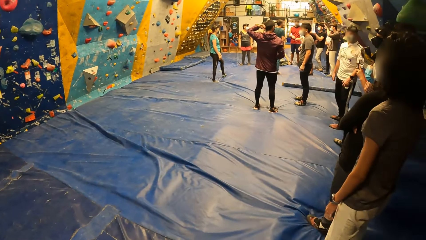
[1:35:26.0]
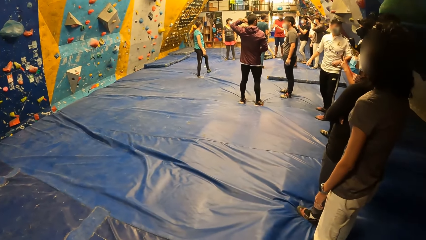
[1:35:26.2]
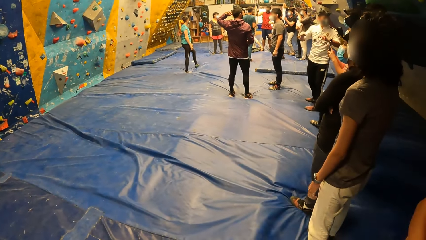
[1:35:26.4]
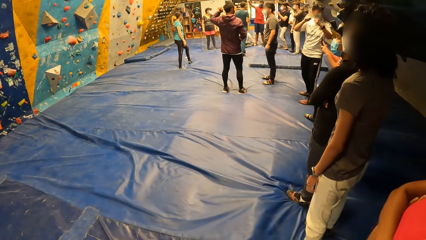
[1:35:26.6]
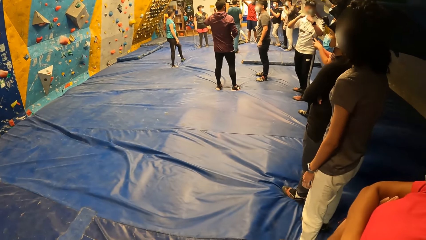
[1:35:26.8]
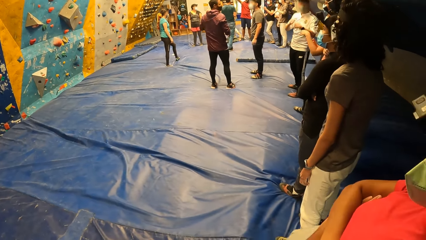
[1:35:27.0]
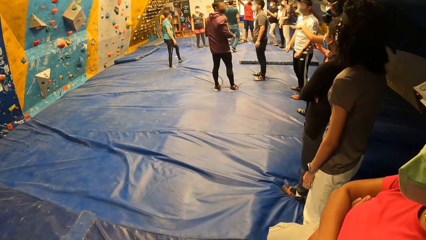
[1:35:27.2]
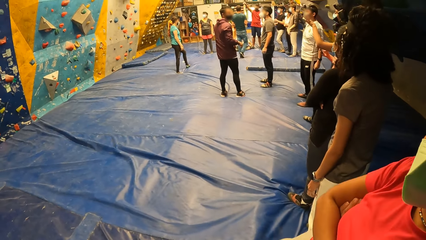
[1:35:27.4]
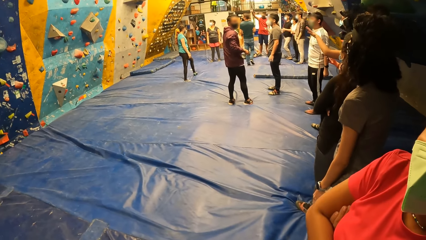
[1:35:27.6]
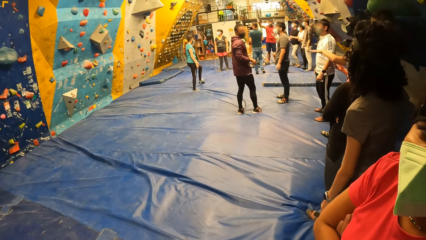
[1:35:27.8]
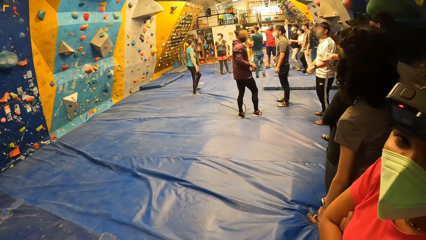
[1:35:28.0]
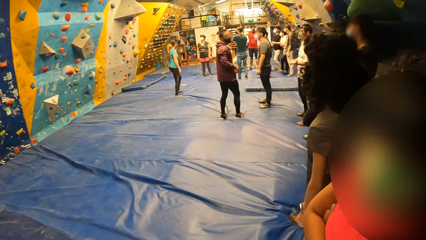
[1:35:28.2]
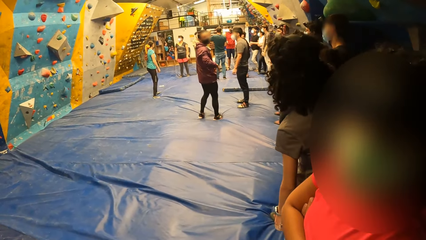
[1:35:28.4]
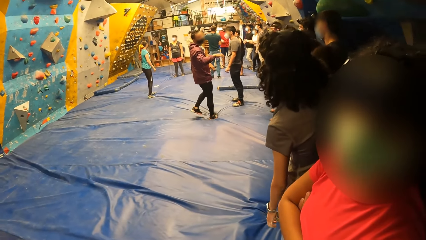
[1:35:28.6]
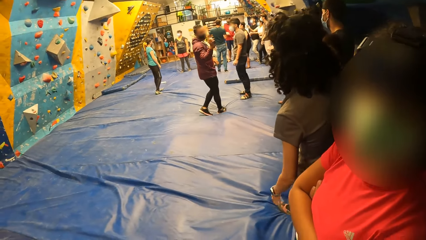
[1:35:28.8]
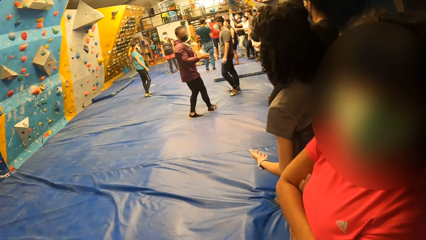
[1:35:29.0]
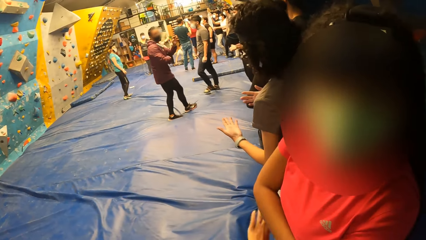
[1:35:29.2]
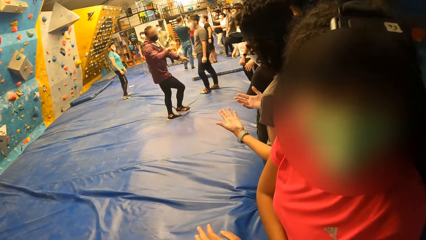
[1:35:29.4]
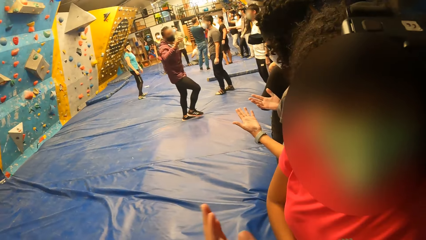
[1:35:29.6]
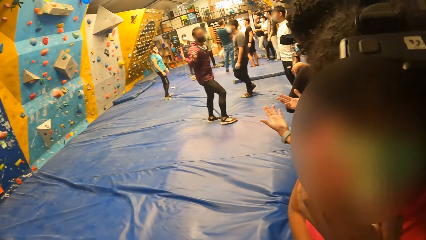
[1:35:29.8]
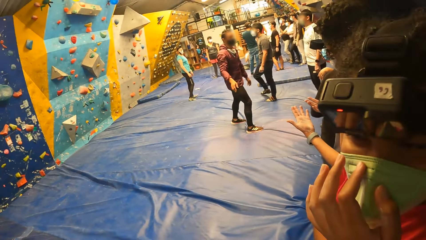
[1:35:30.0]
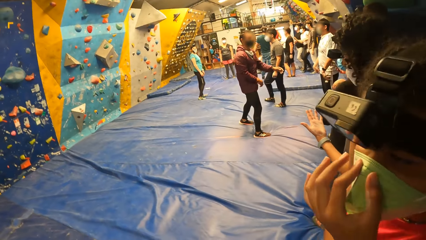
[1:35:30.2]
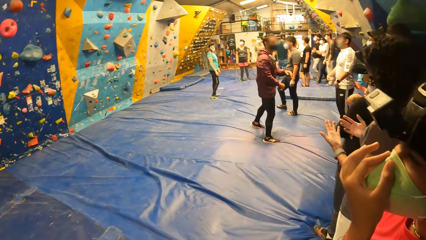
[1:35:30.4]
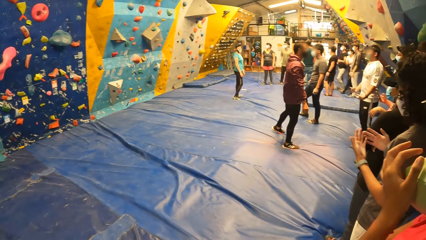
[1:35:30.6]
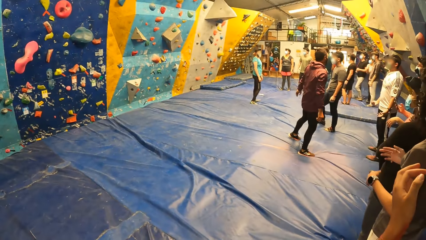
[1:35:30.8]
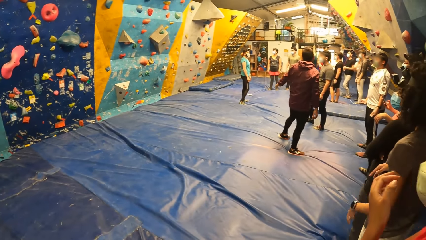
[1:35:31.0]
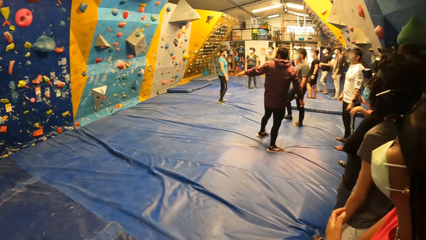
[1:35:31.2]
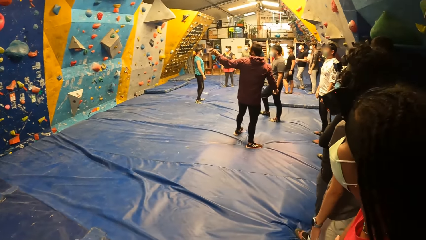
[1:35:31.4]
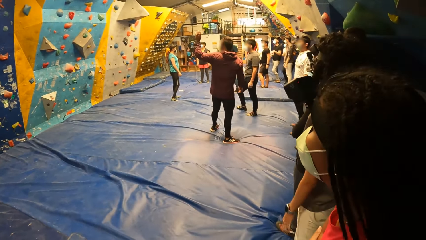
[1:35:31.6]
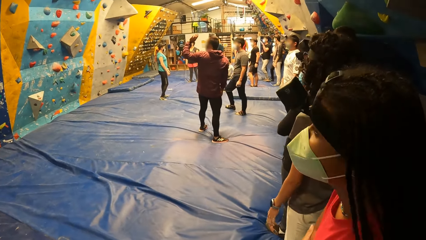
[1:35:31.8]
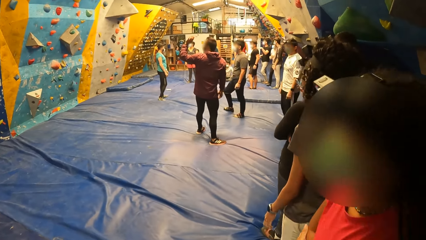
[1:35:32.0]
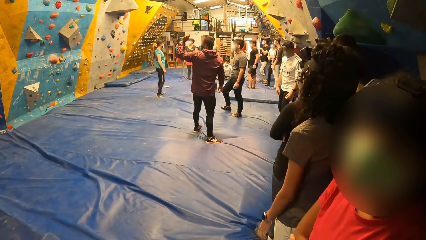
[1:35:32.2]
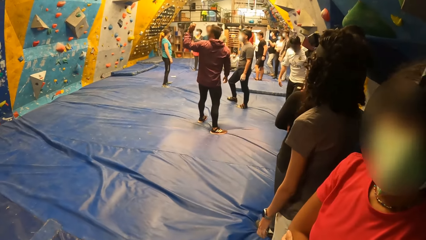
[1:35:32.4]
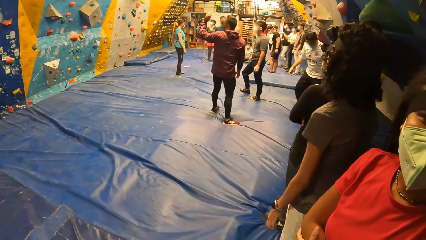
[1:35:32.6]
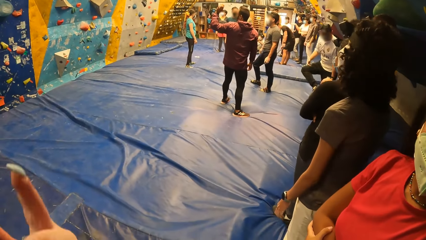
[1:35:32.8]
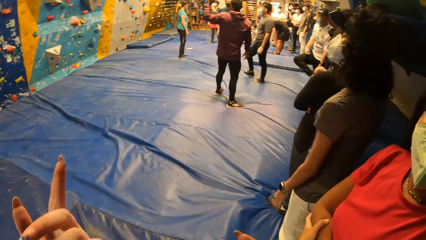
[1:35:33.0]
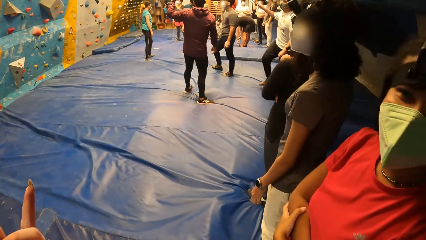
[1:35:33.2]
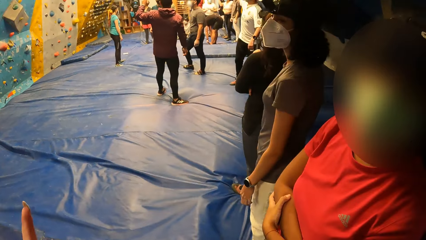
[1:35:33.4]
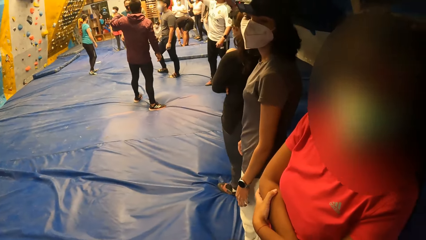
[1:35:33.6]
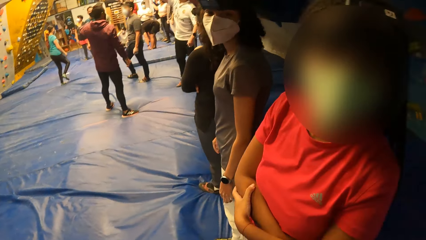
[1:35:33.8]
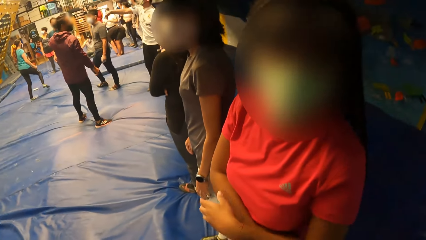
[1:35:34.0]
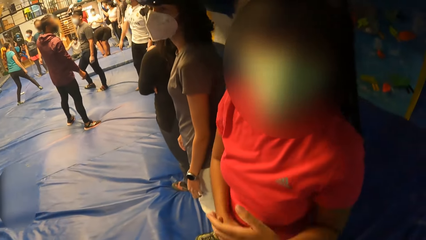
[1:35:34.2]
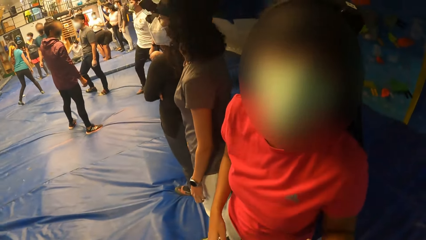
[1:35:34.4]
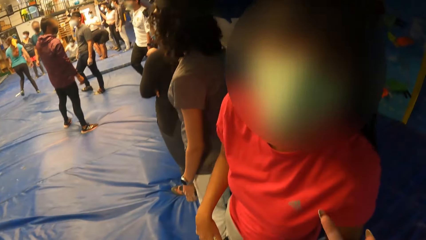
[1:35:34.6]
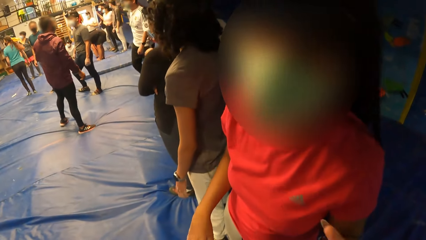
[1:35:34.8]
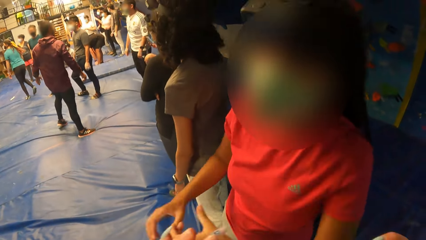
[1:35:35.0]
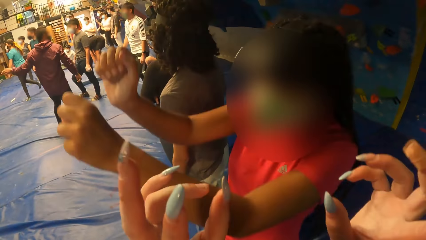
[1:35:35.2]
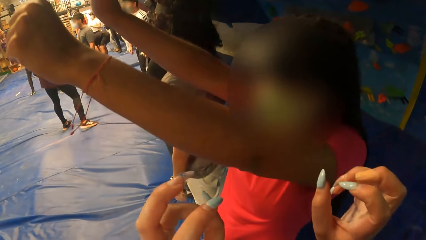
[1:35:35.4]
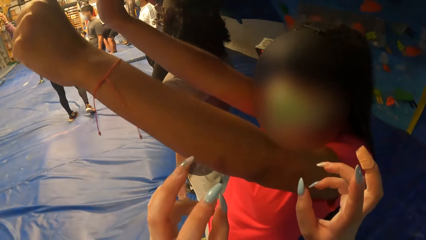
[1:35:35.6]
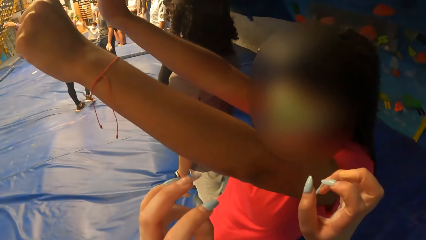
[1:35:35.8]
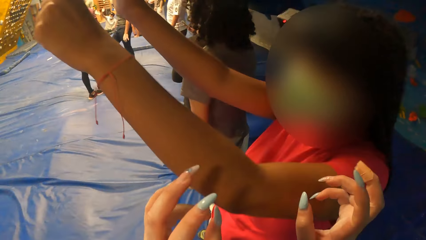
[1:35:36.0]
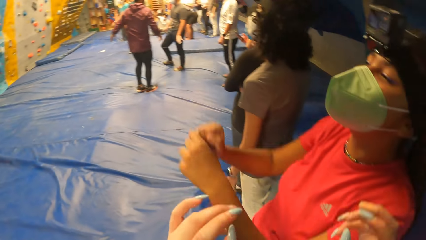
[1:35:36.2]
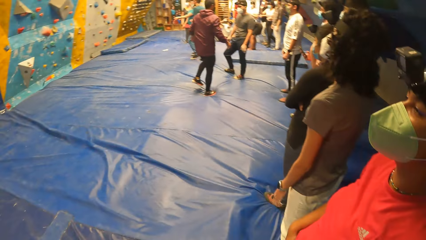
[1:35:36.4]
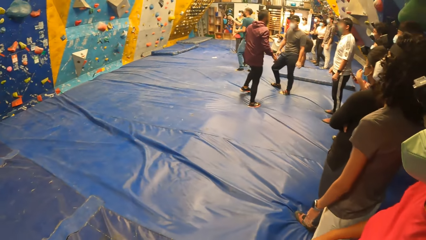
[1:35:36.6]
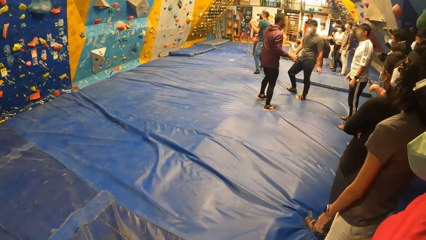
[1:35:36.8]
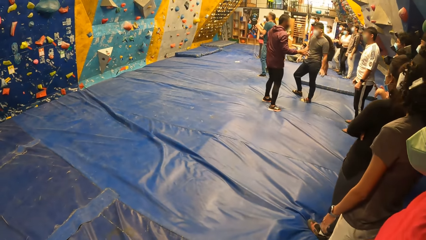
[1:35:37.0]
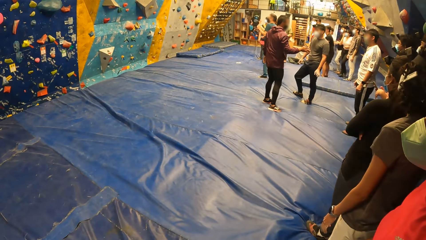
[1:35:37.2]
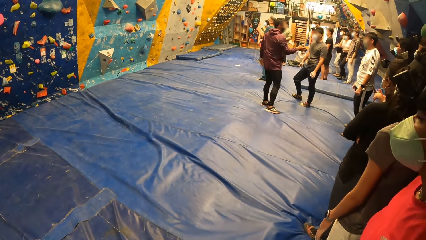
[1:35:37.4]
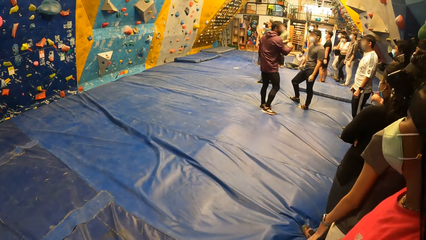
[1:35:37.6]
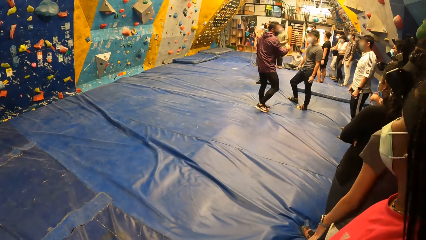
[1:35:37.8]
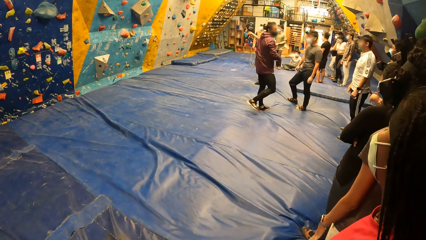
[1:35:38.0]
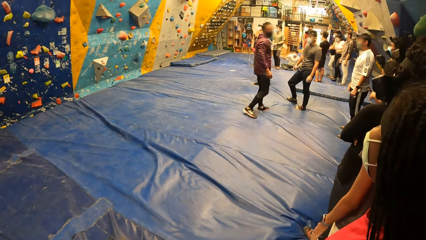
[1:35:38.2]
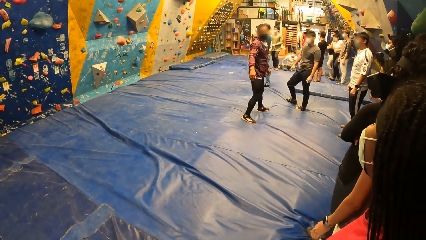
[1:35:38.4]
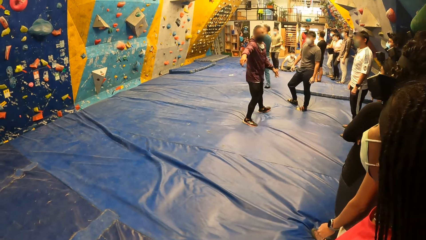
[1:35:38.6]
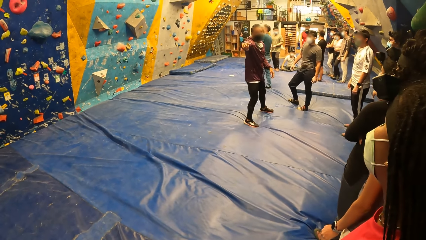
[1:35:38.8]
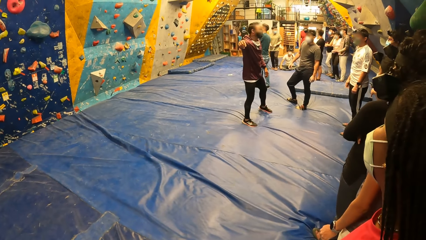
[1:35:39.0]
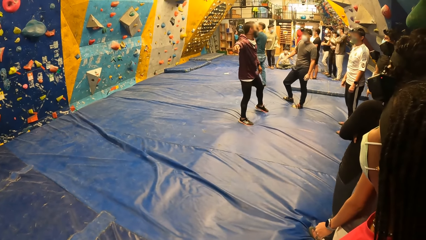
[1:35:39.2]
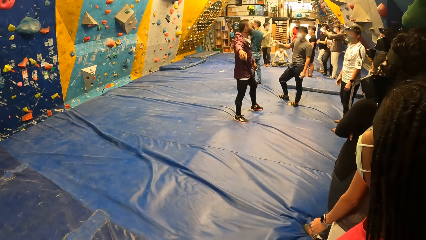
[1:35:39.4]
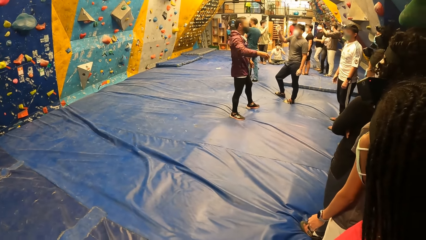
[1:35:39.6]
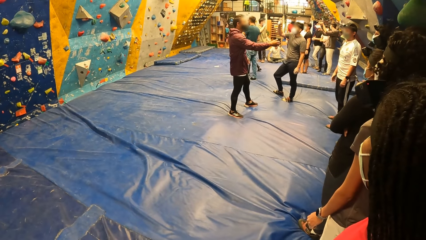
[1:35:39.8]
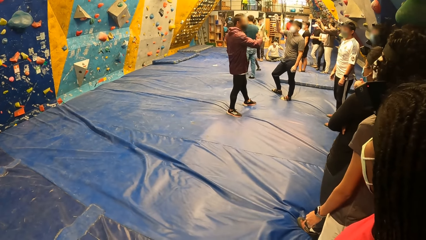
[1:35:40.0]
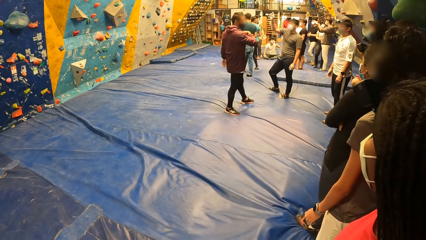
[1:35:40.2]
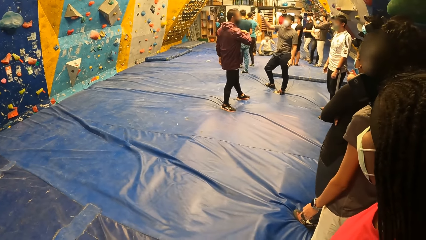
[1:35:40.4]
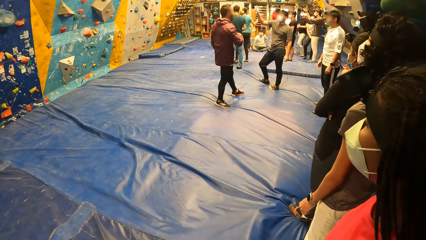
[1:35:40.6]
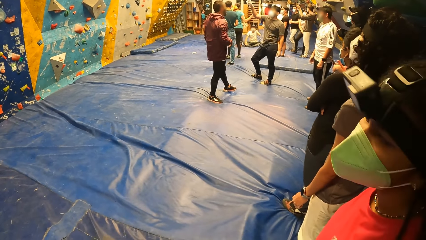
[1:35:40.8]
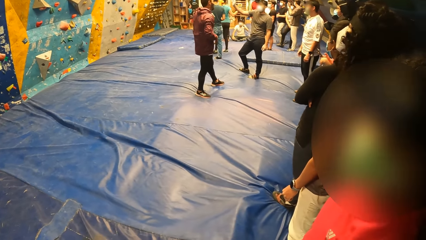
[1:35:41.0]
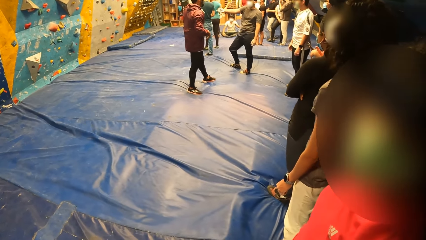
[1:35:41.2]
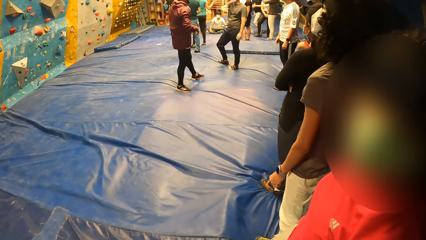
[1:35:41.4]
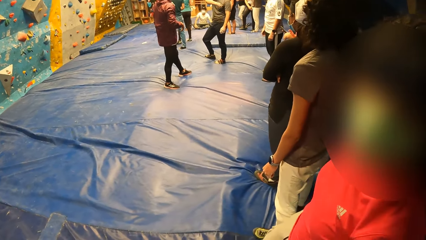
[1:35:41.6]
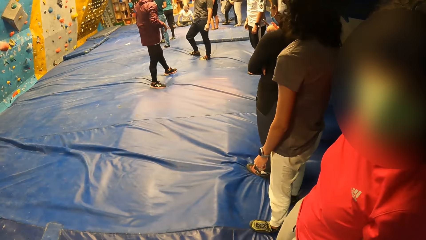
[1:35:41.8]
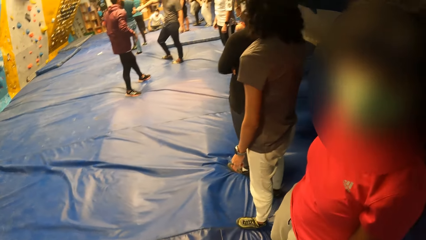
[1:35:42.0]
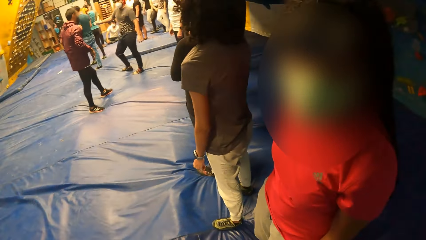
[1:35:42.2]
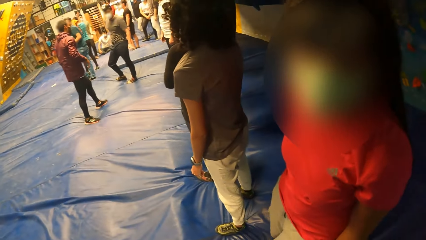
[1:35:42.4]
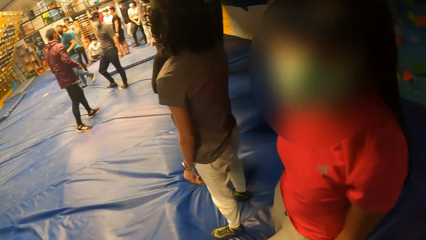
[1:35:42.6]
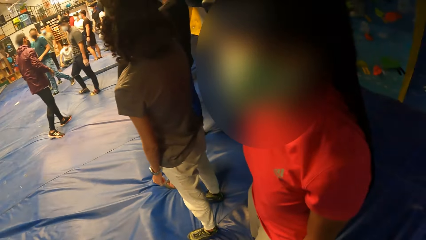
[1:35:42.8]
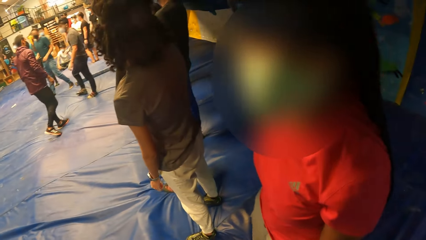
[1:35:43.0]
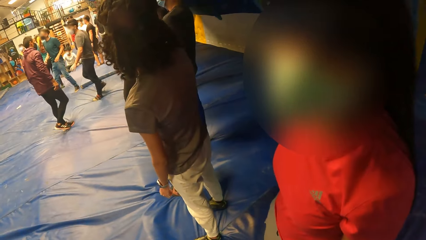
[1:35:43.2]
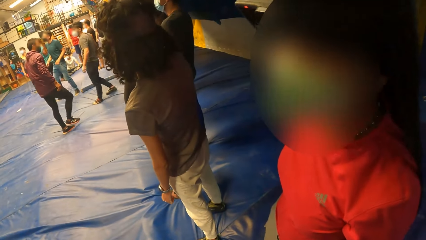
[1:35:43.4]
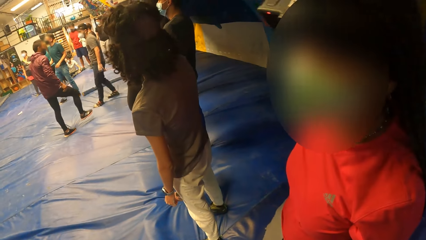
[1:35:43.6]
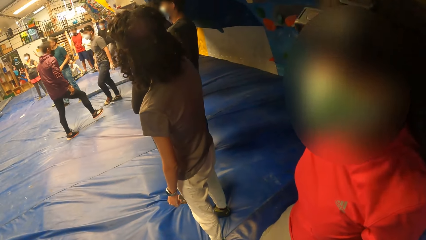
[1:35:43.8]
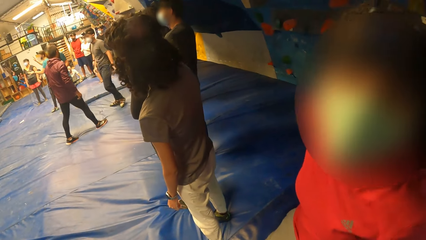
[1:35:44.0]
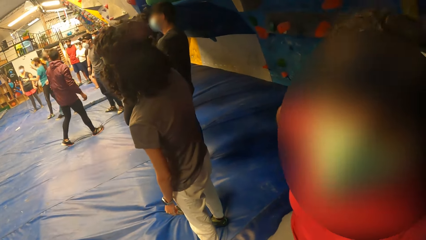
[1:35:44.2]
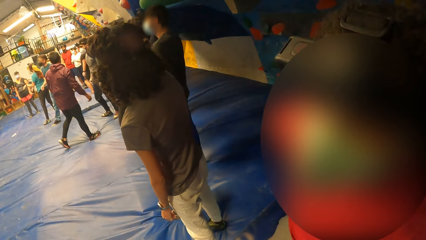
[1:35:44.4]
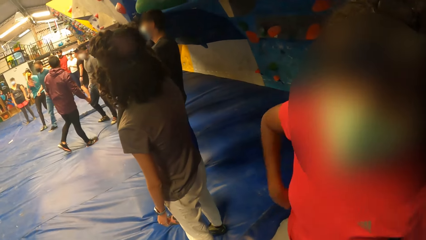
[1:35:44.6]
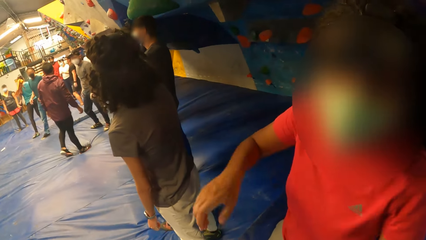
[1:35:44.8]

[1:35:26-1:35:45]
A man stares at a lady. The camera wearer interacts with another lady. The first lady stares at the hand. The camera wearer interacts with the other lady. The other lady swings the hand. The camera wearer swings the hands. They stare at the floor. They interact with the other lady.
